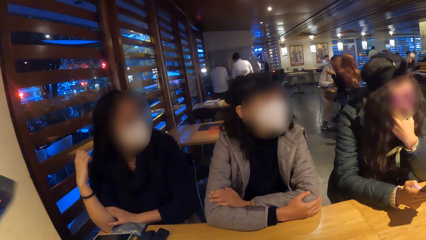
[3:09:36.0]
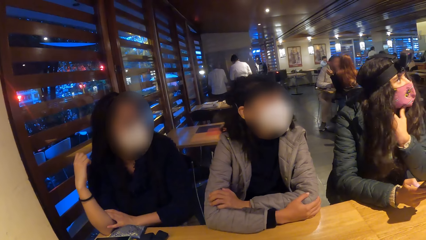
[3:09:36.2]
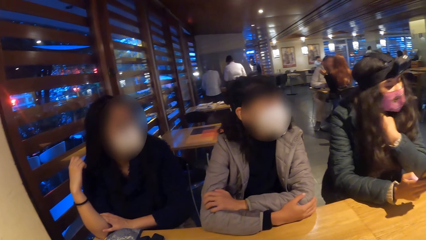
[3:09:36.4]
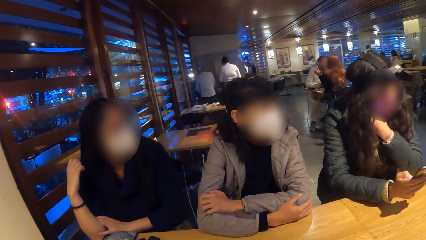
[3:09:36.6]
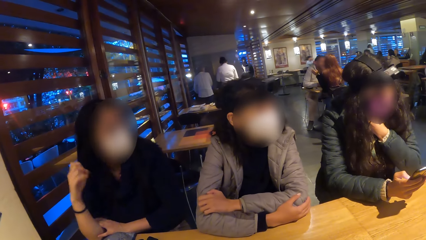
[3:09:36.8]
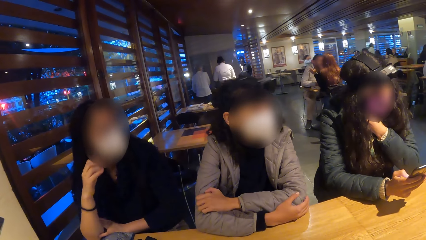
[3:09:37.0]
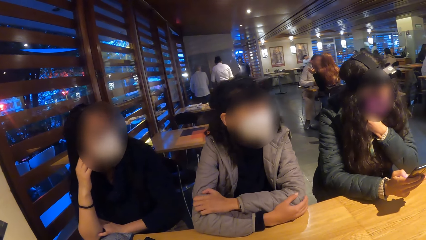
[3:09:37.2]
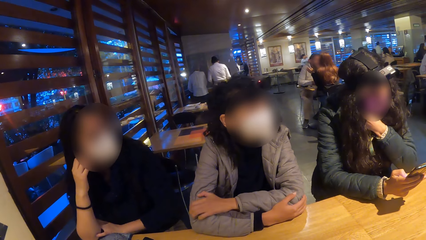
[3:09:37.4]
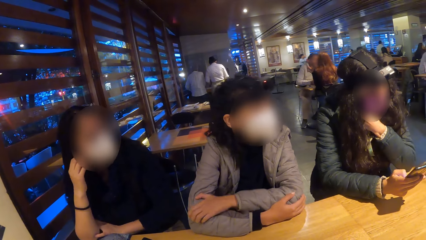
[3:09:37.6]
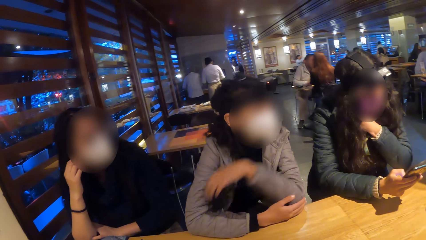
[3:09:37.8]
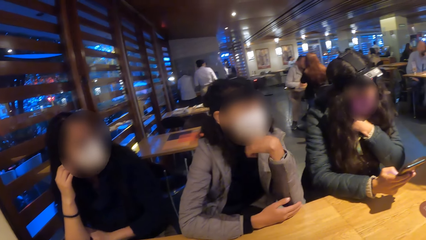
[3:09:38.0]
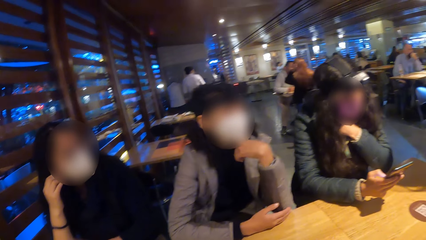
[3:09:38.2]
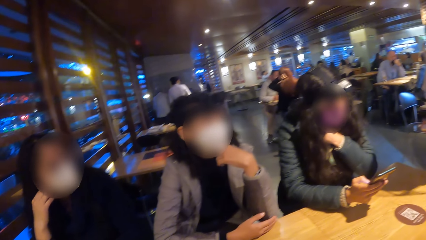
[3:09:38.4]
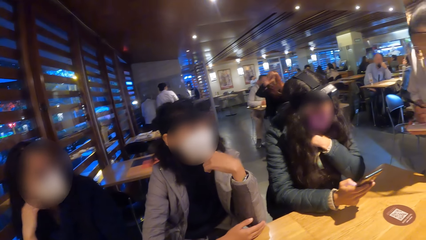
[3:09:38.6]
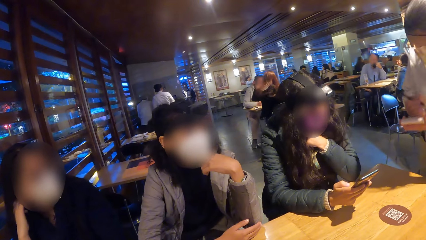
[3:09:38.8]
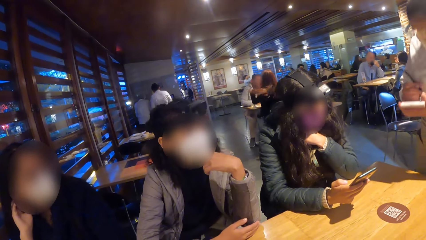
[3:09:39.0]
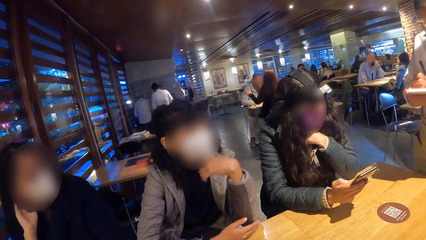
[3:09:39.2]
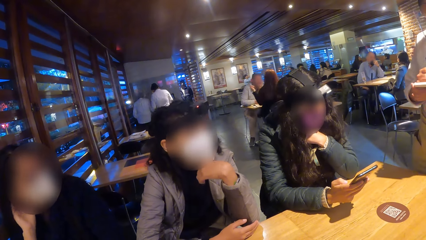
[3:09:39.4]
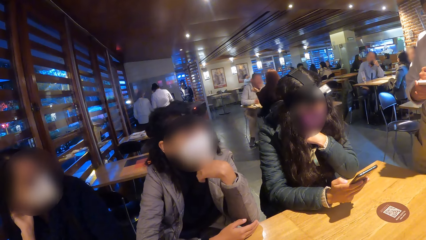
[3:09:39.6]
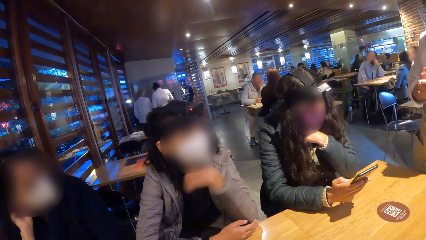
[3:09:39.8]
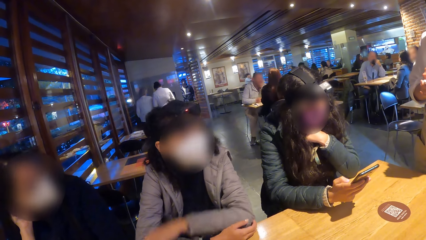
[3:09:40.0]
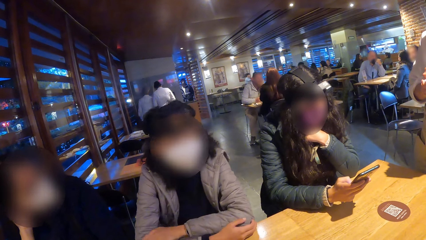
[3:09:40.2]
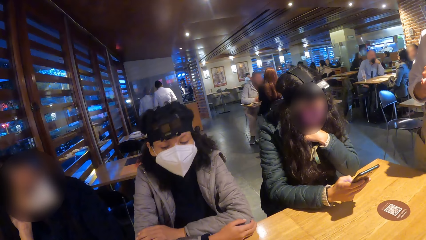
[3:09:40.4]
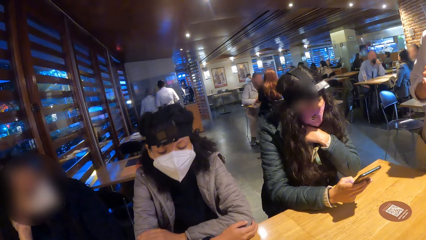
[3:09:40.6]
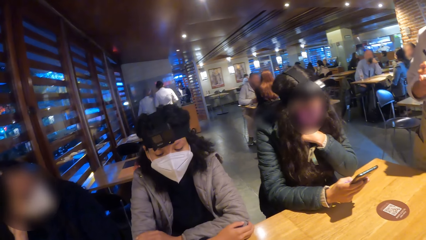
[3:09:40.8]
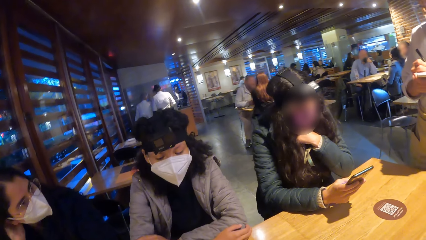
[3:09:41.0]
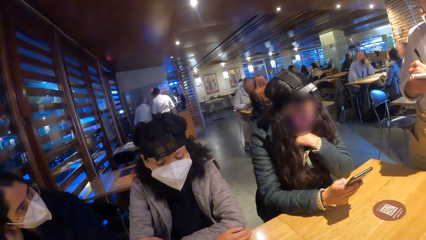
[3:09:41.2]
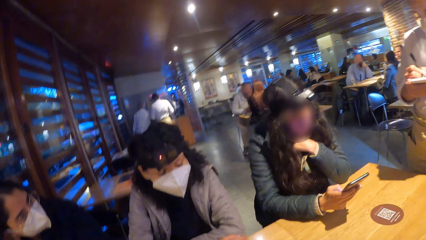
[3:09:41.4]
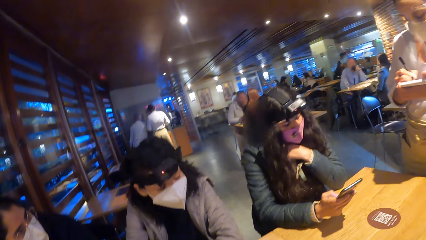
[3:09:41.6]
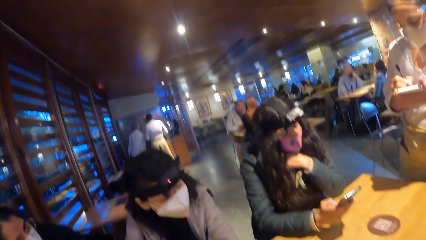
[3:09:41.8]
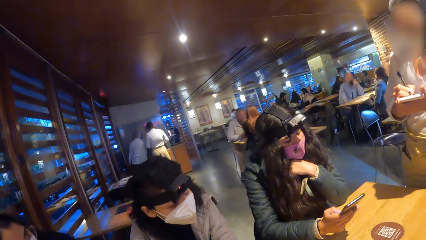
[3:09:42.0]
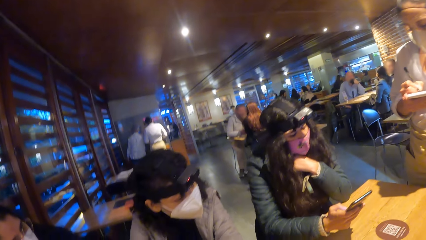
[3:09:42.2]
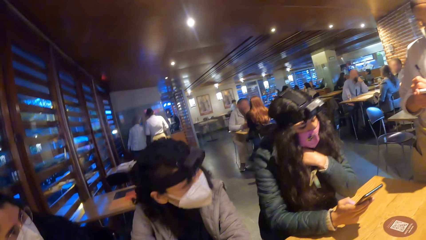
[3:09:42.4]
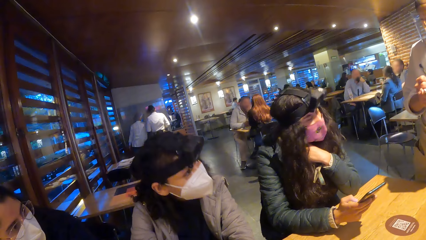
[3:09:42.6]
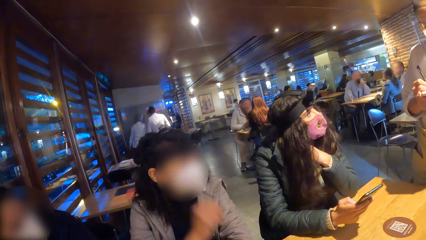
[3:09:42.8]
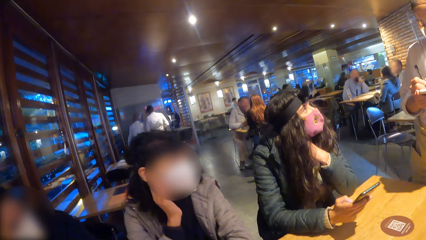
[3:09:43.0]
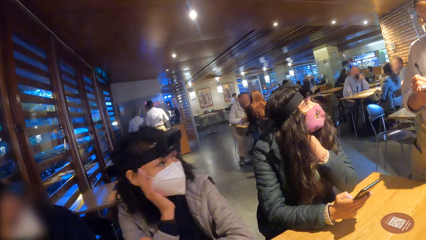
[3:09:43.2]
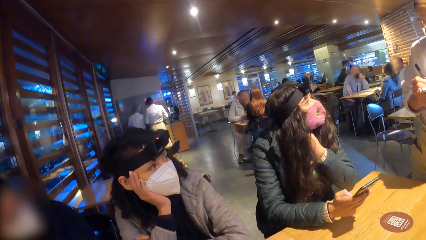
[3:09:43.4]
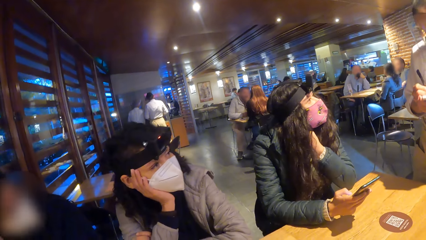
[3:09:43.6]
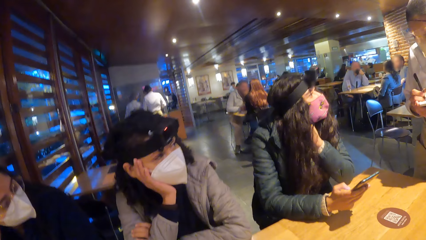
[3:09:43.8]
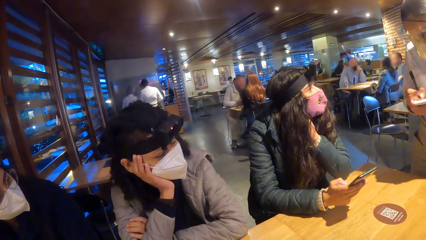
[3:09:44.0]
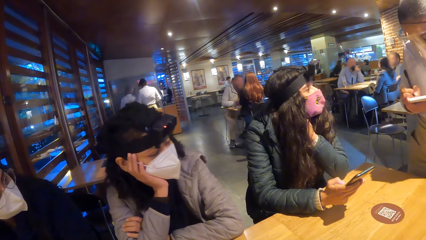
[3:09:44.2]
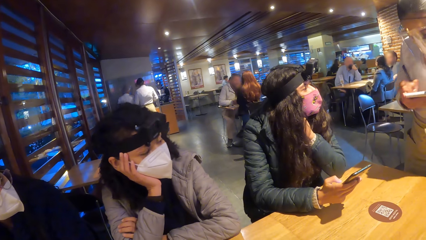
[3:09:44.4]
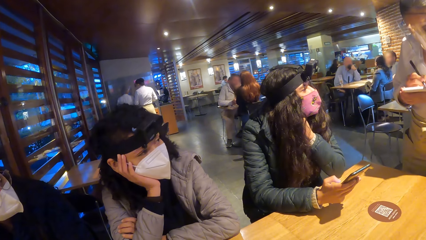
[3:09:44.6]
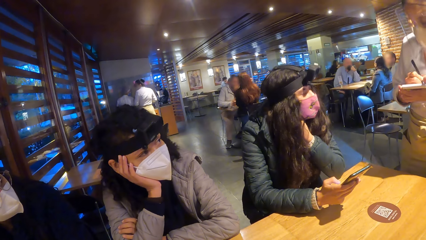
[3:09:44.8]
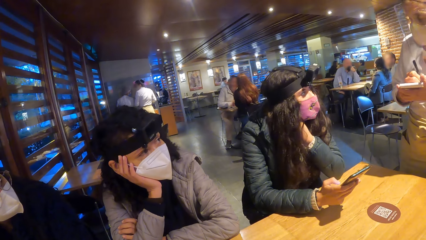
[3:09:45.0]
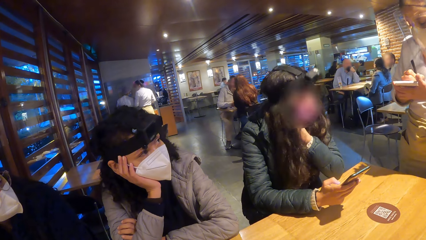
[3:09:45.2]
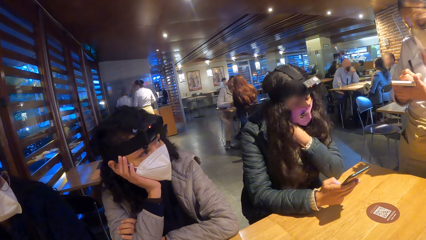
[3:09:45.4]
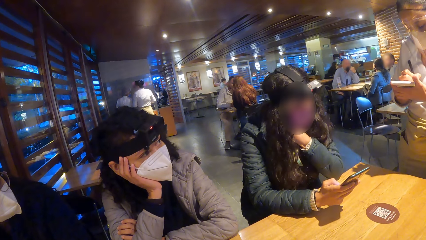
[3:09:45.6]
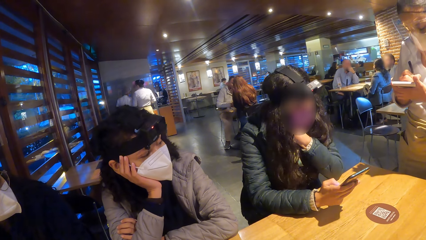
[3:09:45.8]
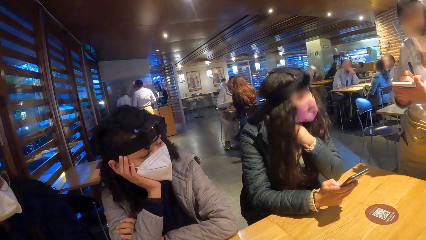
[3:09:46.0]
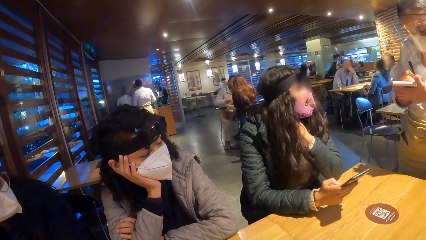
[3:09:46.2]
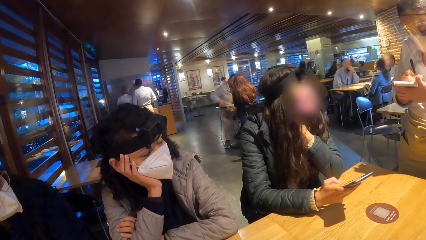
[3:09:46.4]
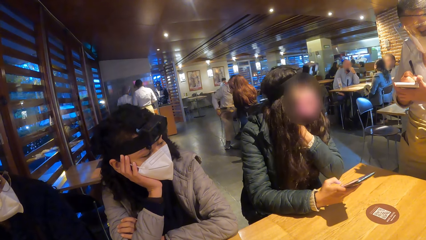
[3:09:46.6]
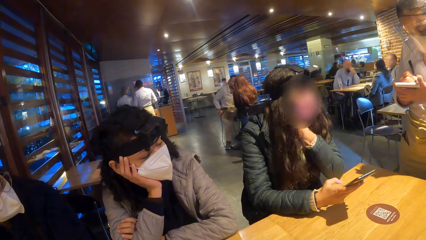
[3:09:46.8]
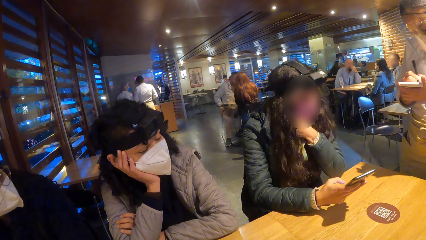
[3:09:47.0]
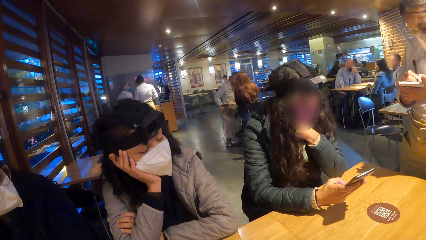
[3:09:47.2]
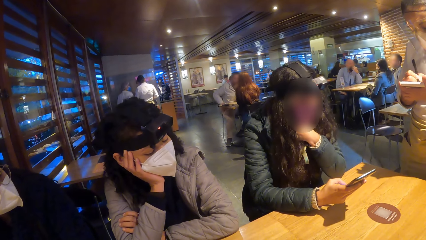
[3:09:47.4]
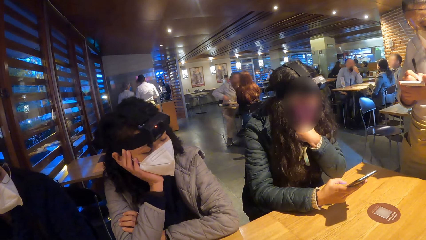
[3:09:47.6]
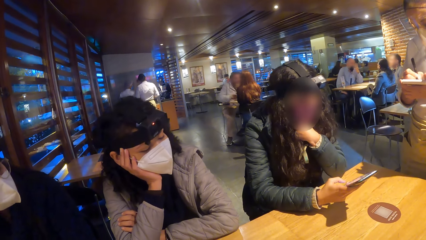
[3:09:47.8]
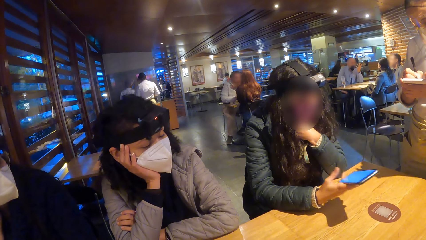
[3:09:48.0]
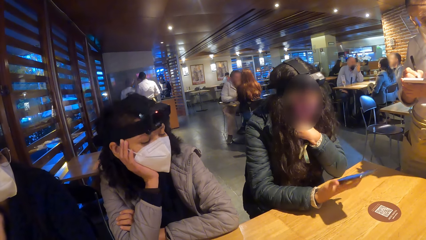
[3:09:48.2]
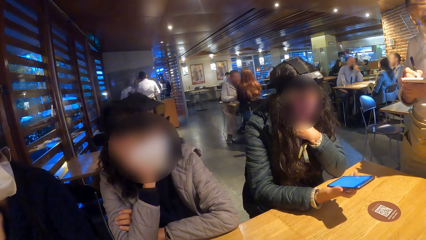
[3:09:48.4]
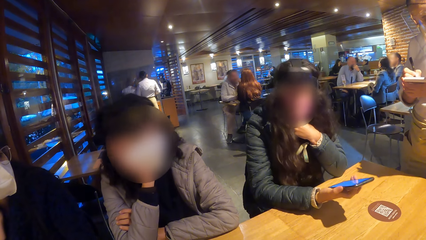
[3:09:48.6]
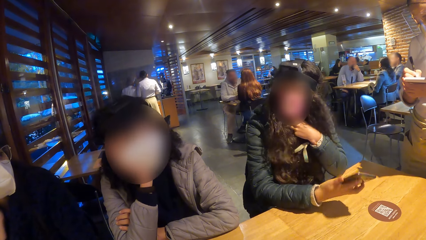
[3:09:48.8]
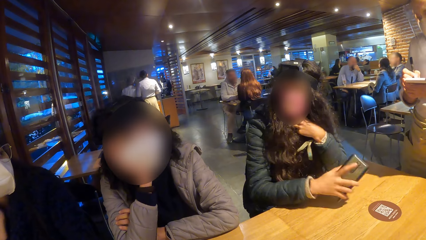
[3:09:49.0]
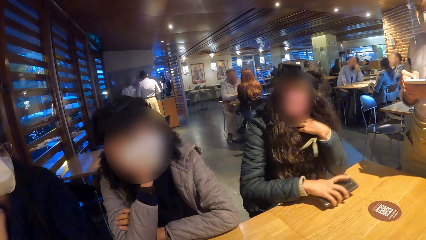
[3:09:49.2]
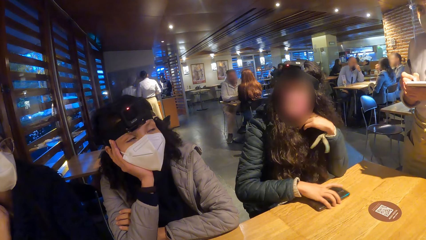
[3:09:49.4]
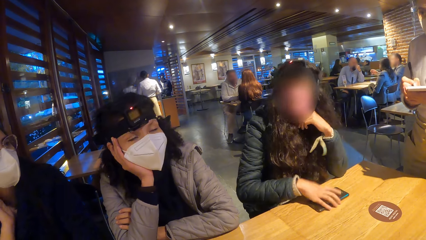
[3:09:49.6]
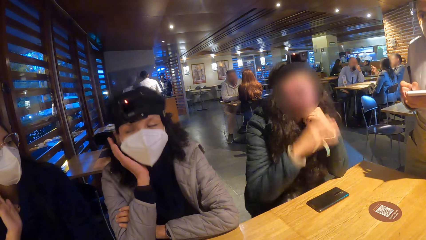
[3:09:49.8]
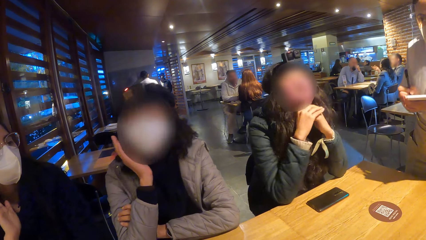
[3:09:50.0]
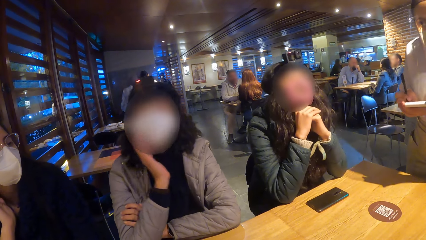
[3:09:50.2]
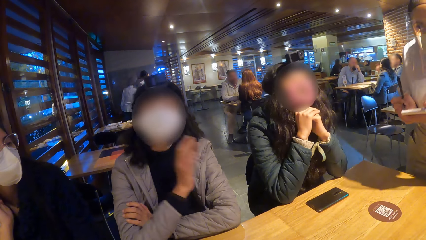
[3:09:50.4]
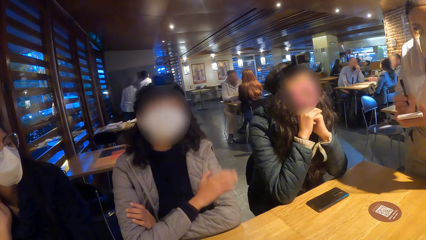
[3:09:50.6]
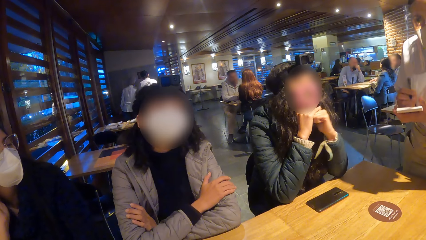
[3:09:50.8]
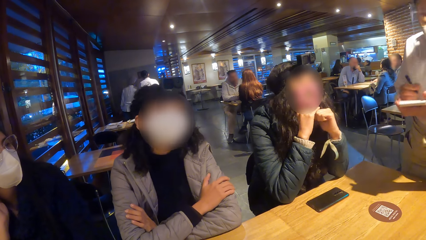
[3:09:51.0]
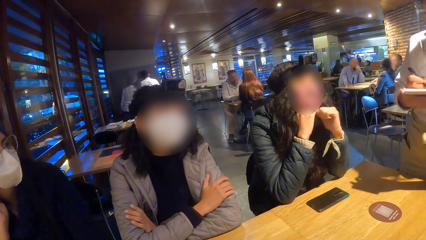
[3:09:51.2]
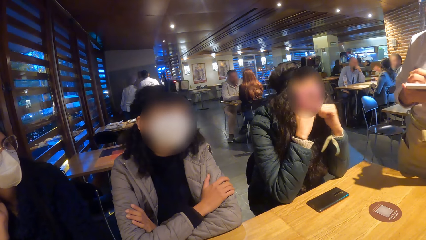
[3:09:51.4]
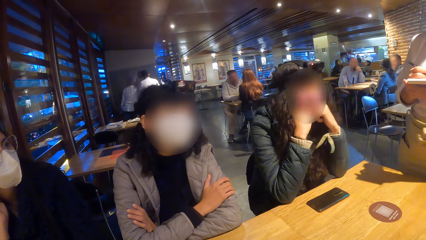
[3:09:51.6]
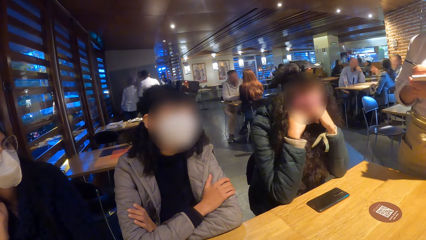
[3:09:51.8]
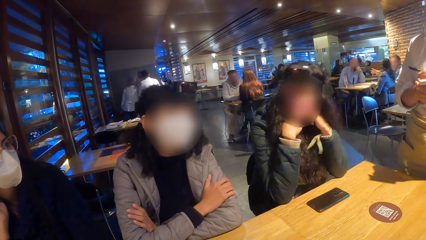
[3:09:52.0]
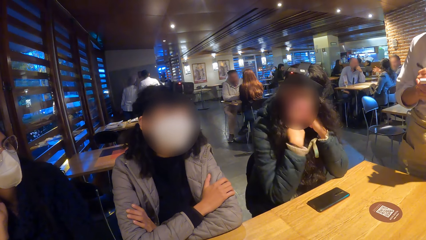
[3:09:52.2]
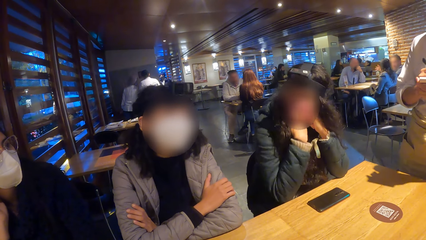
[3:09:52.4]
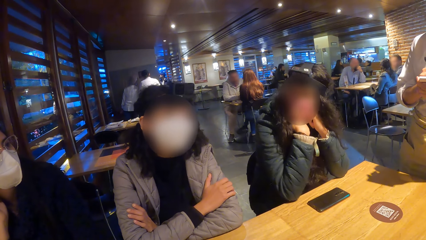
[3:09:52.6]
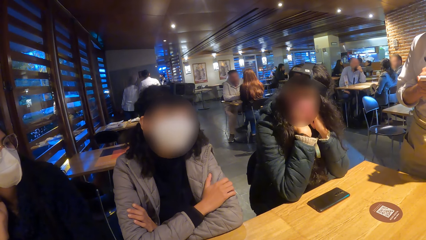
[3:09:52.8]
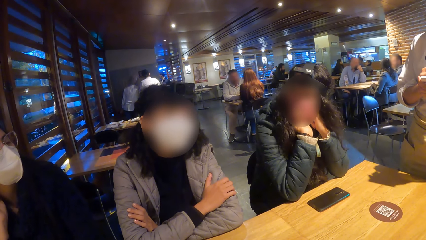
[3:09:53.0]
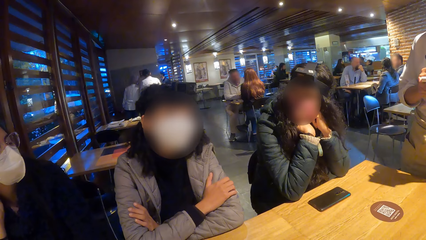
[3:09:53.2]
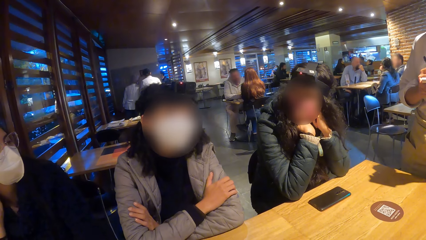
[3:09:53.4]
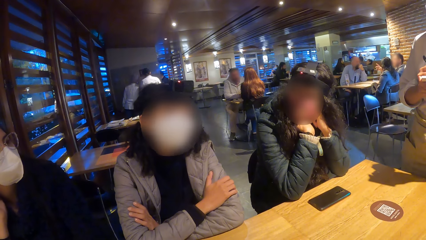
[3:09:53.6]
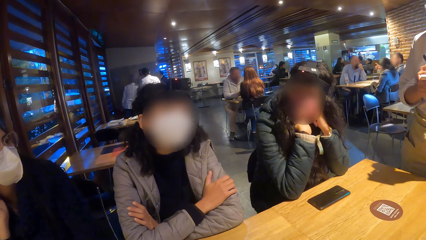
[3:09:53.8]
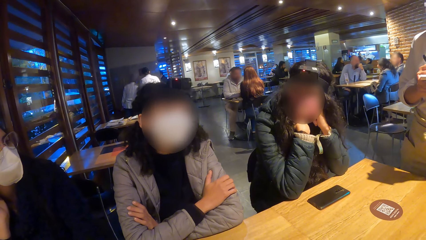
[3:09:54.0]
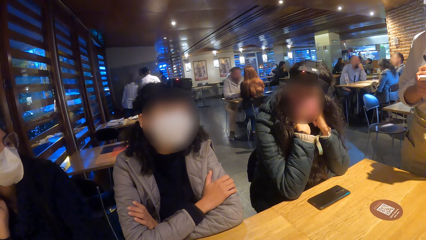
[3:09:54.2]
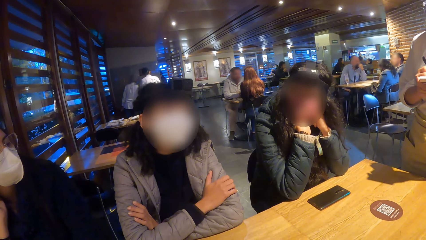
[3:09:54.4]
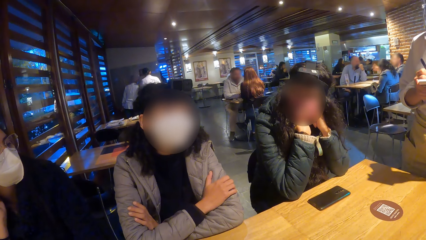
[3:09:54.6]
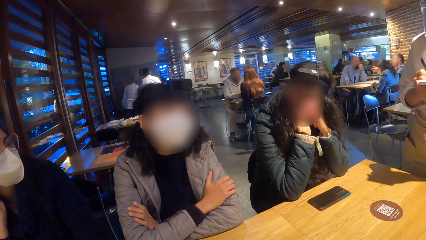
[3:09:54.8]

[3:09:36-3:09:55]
A woman uses the phone with her right hand. Another woman touches her face with her right hand. A third woman raises her left hand to her face. A waitress writes with a pen in her right hand on a notebook in her left hand. The third woman lowers her left hand from her face to the table. The third woman raises her right hand to her face. The first woman converses with the waitress. The camera wearer looks around the restaurant. The first woman converses with the waitress. The first woman places the phone in her right hand on the table. The third woman removes her right hand from her face. The camera wearer looks at the waitress.
